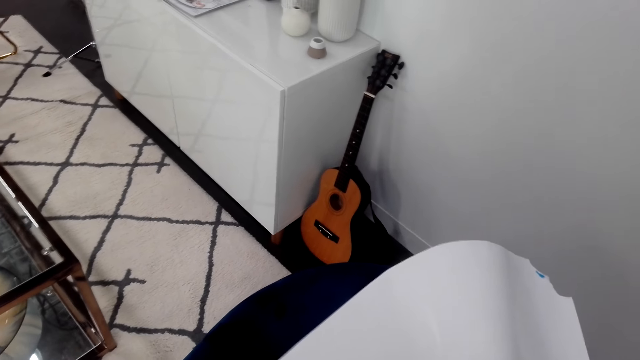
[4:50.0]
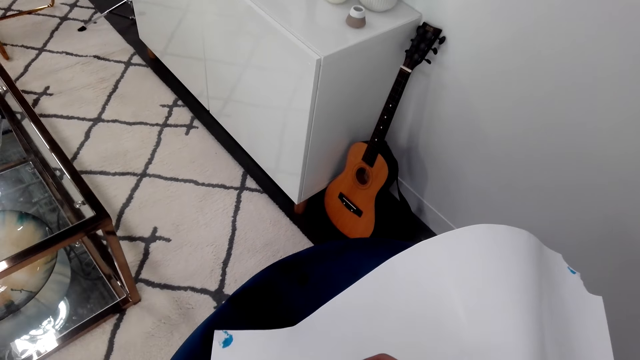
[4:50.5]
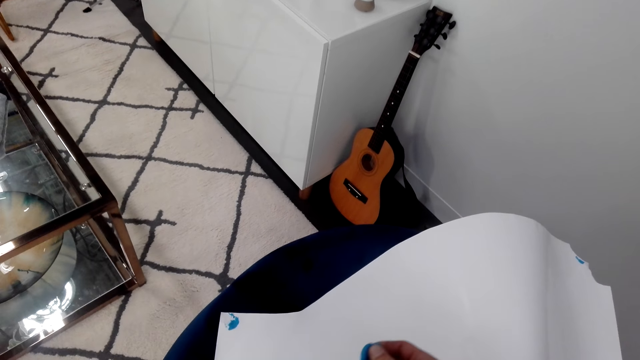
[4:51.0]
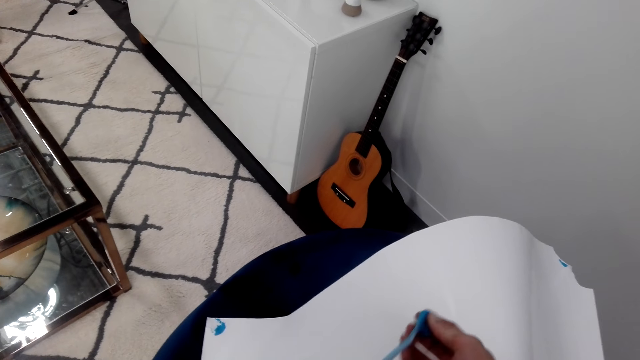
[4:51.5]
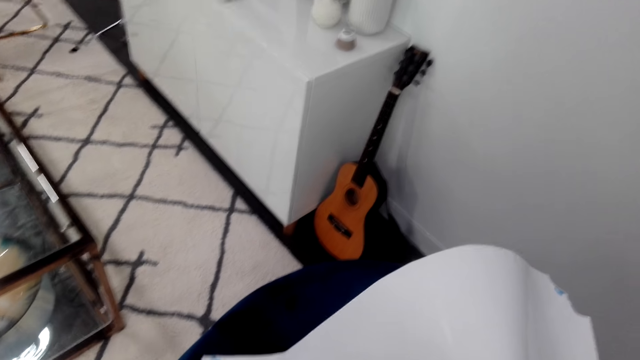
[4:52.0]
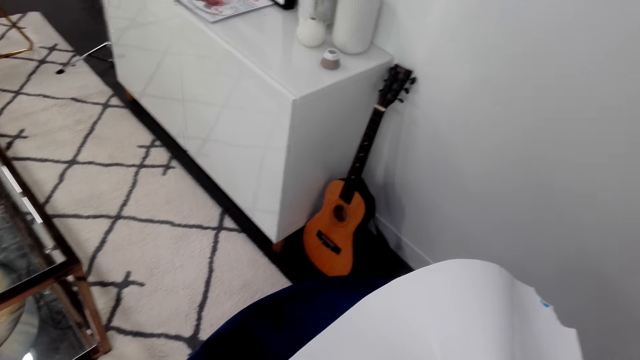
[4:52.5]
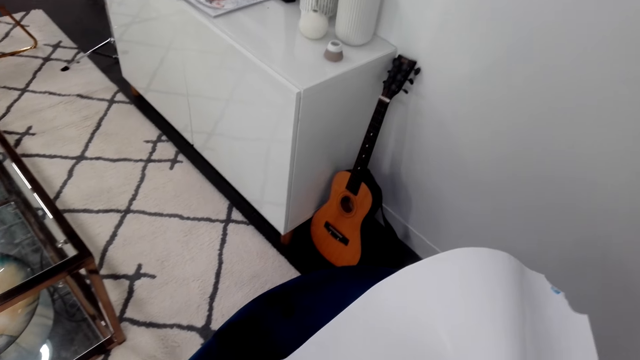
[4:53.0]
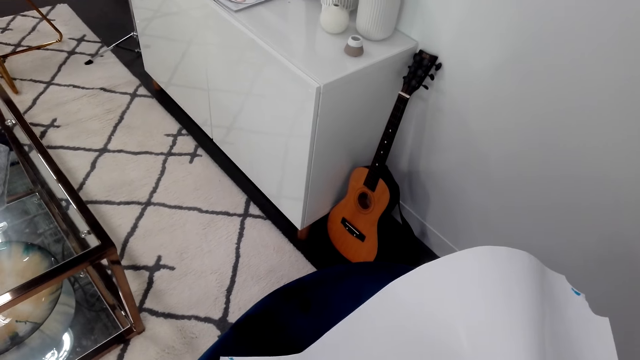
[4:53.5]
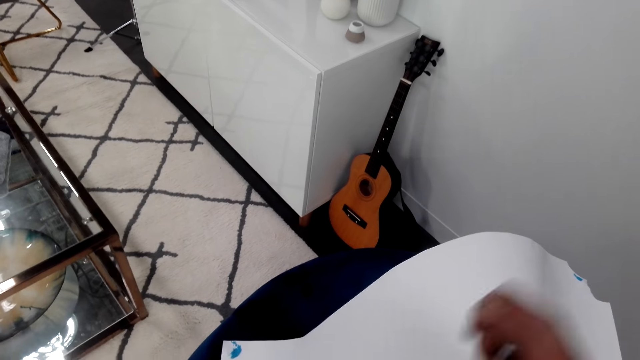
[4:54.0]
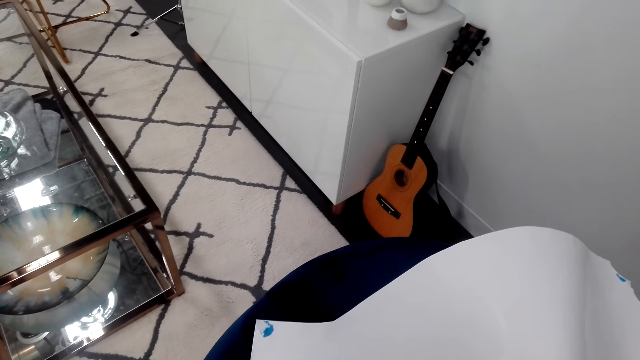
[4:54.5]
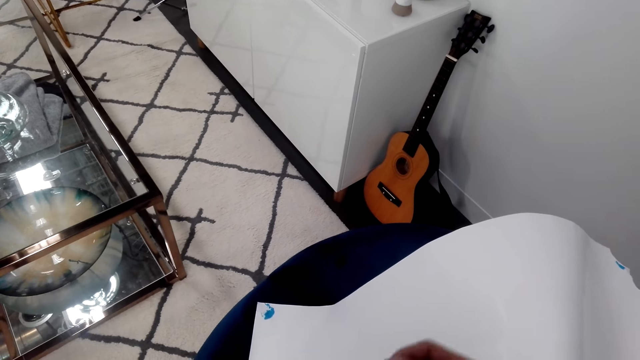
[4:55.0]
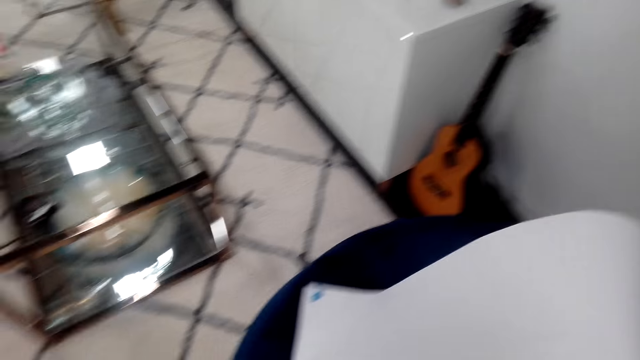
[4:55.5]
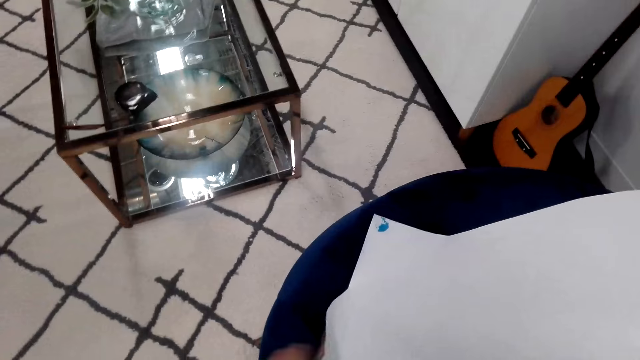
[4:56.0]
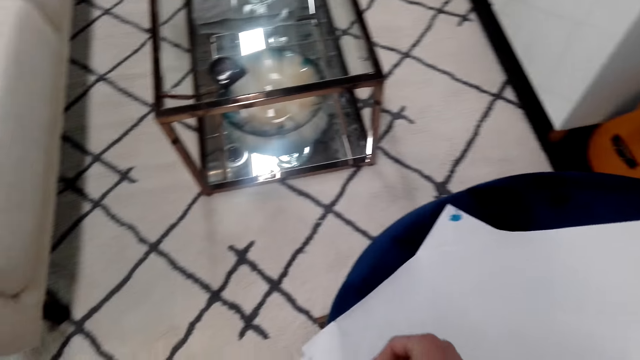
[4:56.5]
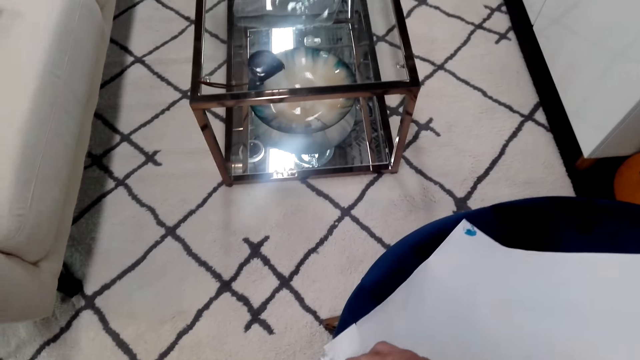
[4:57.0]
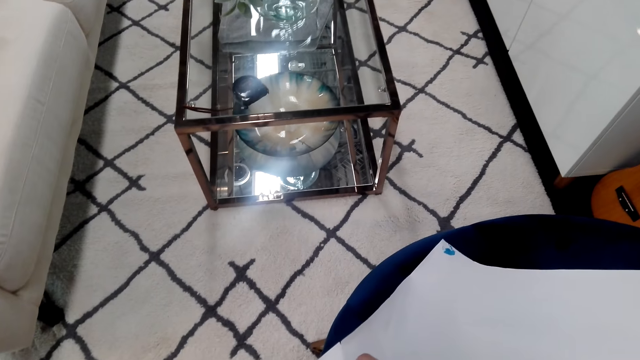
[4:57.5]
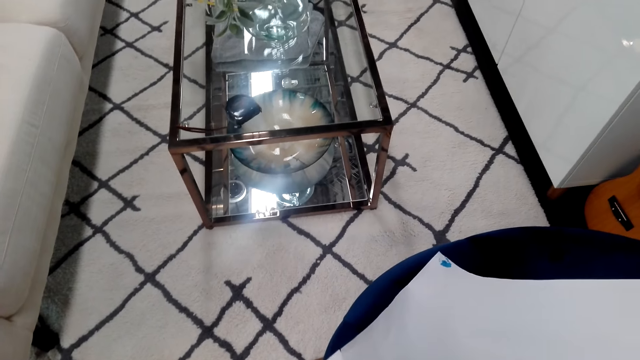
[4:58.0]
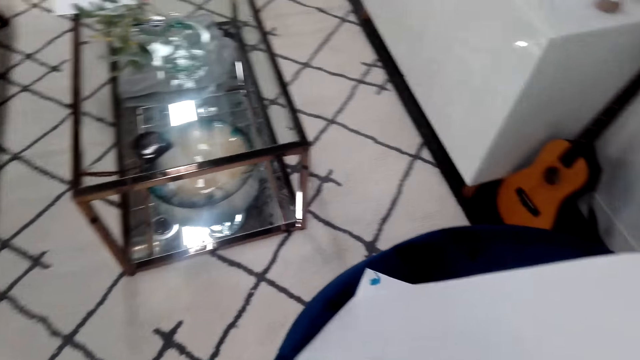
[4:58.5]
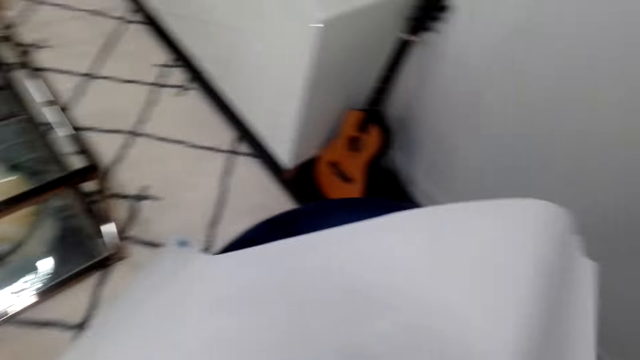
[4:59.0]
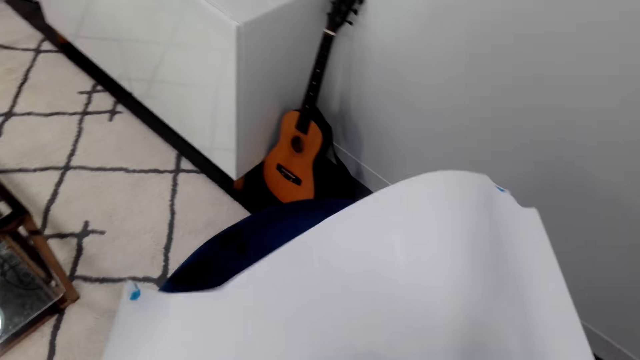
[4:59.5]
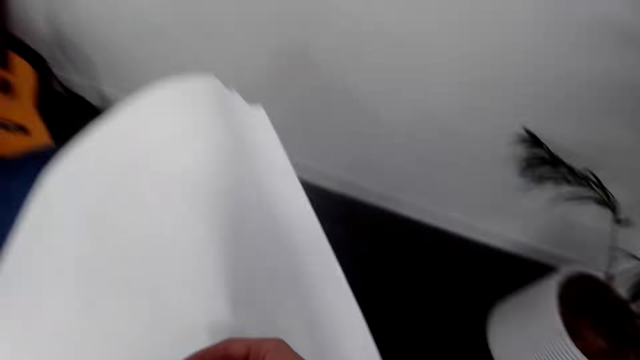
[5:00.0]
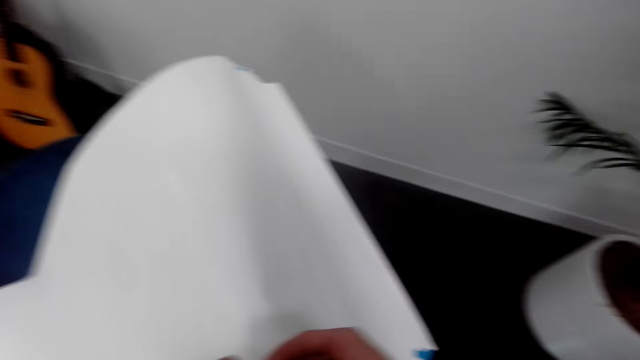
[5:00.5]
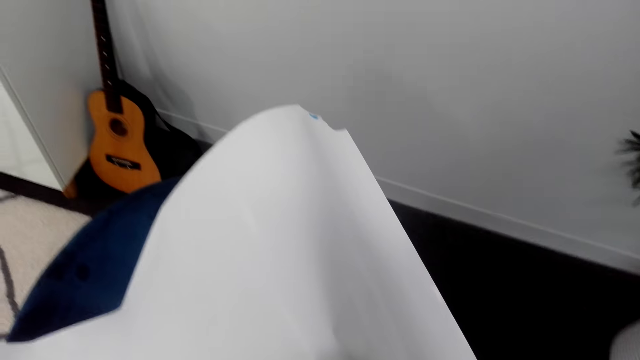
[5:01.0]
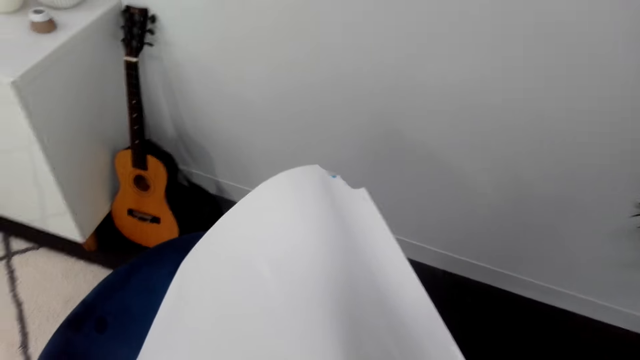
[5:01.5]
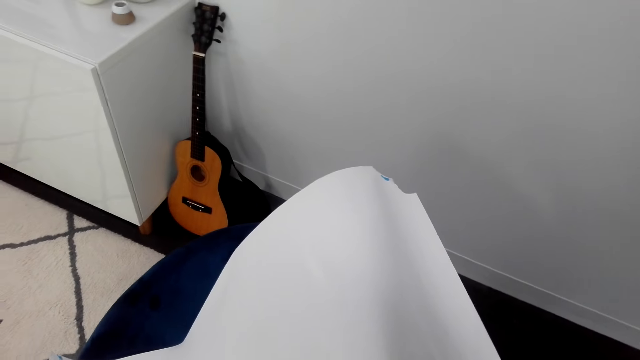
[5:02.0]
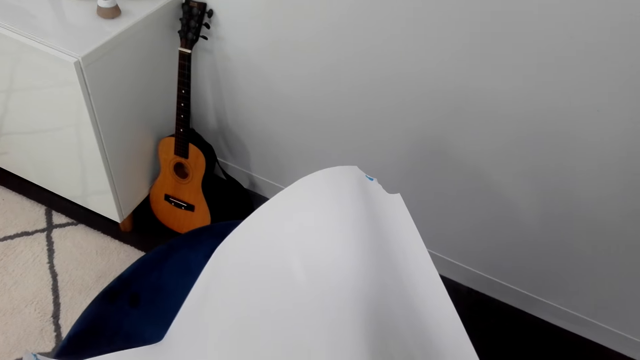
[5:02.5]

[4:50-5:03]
The camera wearer sticks gum on the picture.

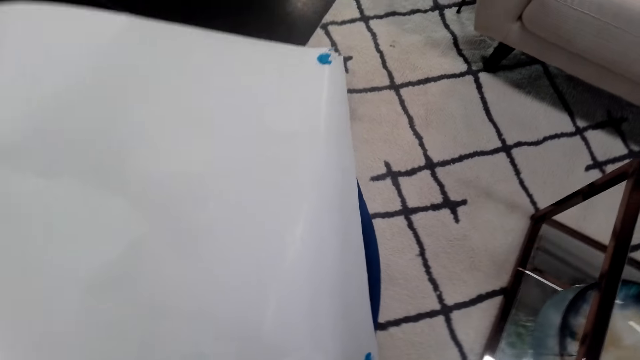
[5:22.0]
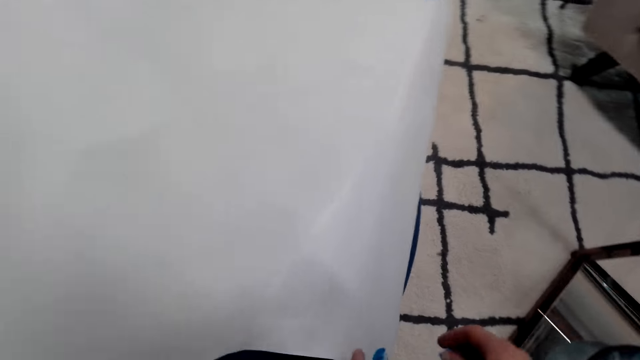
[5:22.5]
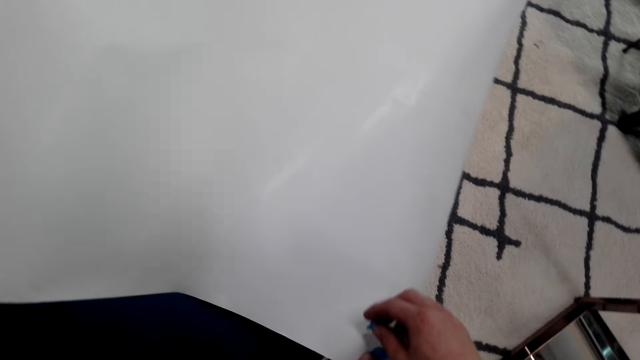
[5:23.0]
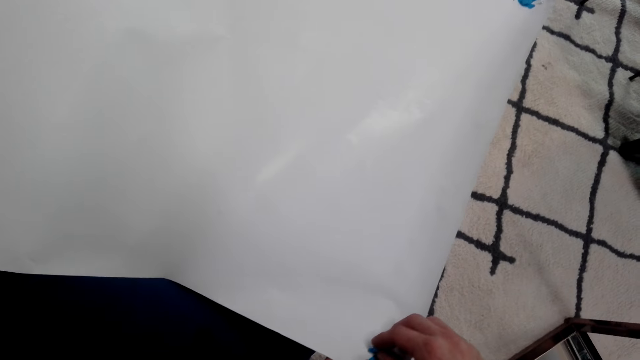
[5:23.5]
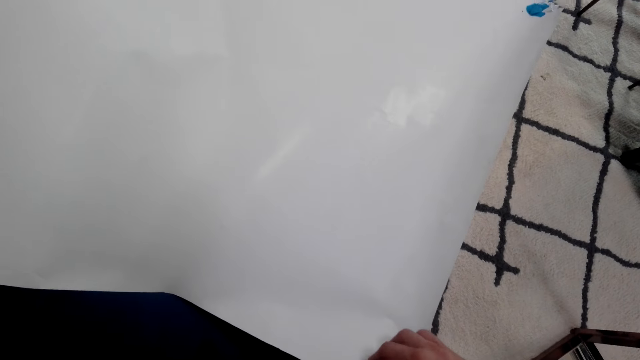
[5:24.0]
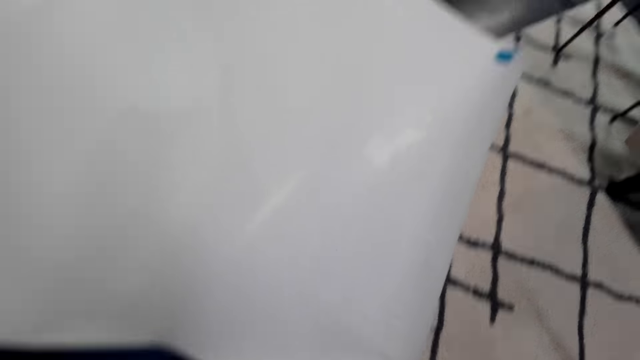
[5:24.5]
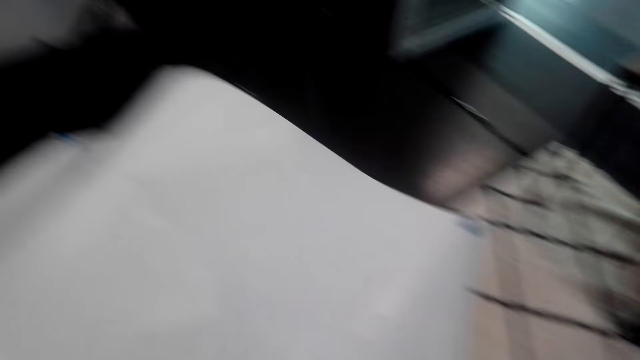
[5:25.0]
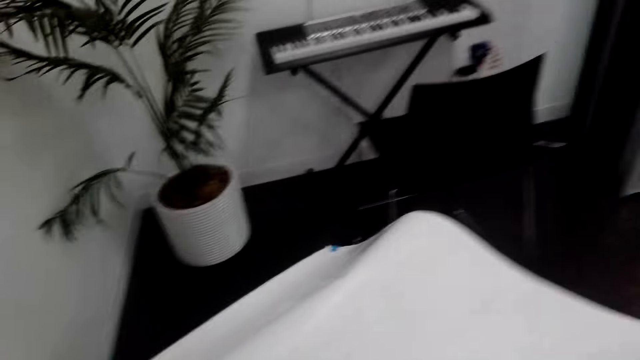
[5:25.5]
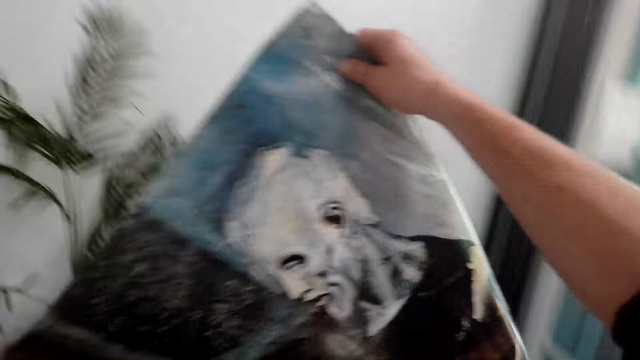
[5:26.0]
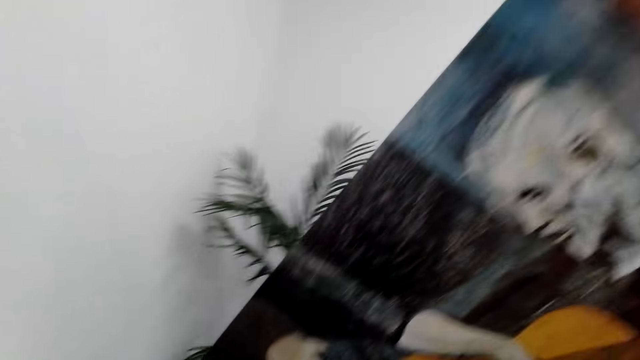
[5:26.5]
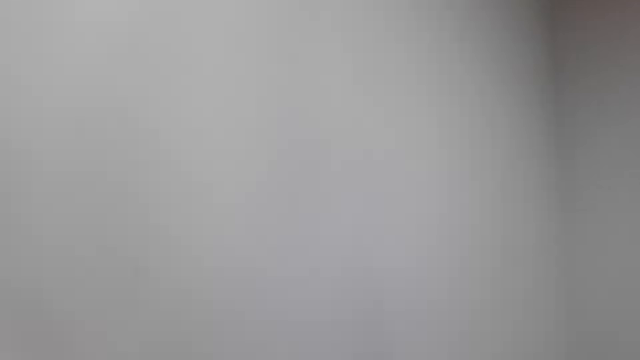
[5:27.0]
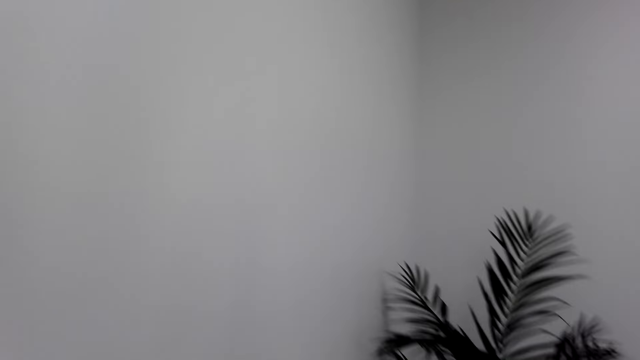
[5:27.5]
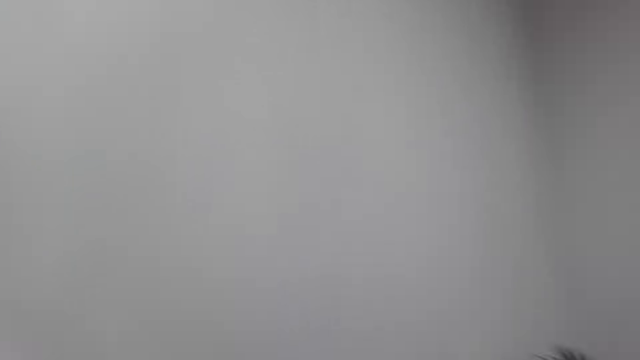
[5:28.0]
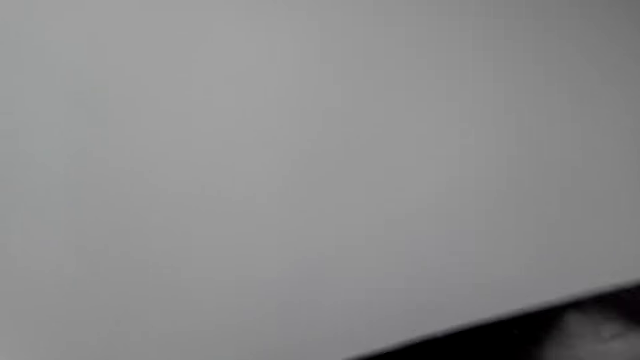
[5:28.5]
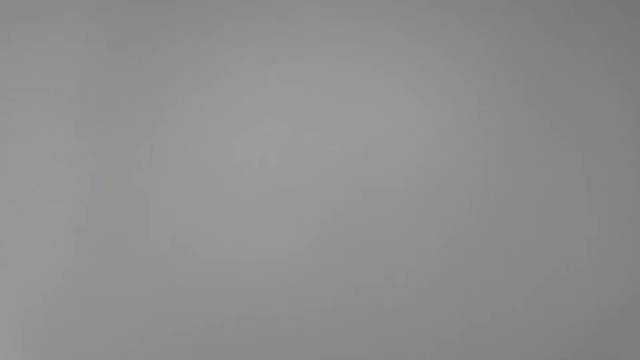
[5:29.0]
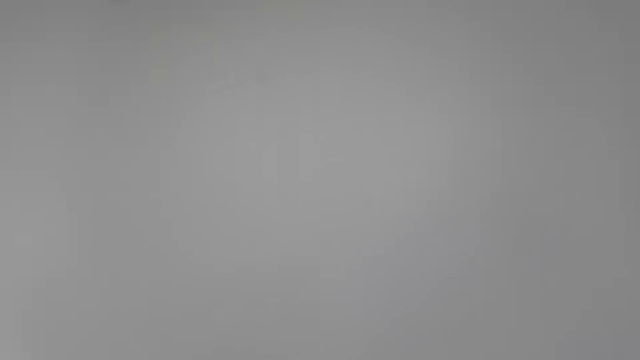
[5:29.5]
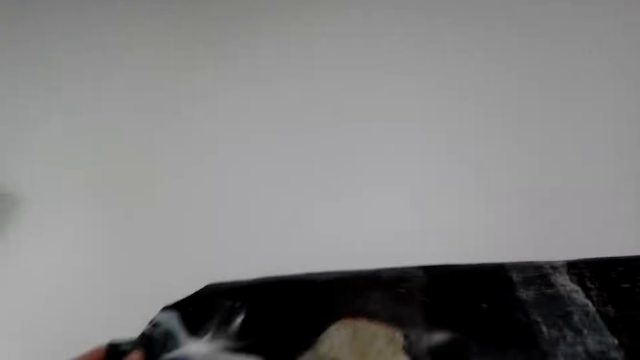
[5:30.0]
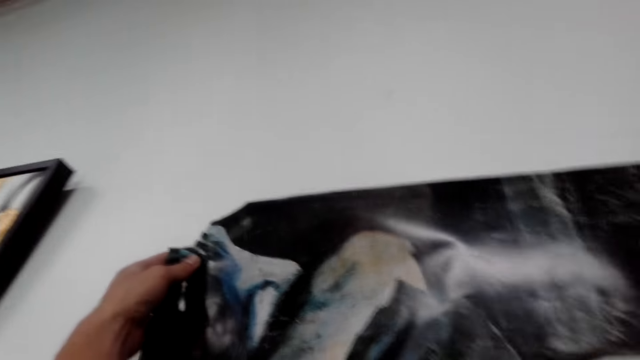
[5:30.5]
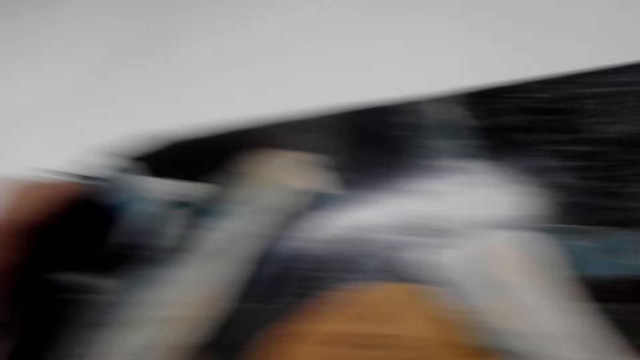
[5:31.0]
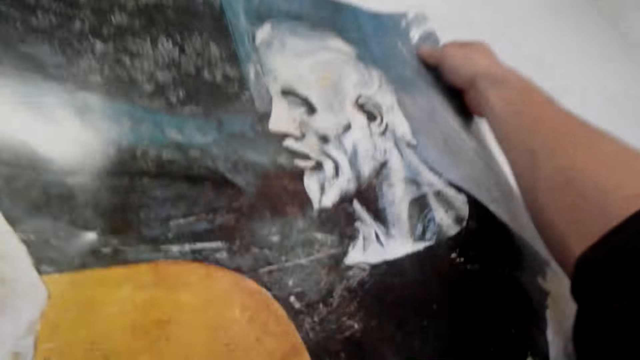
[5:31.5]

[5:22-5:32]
The camera wearer picks up the painting. They lift the picture.
